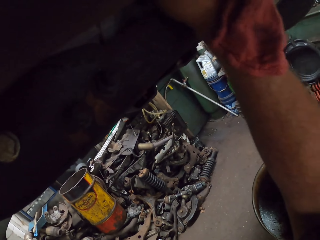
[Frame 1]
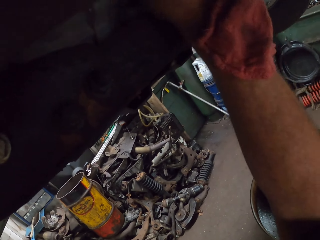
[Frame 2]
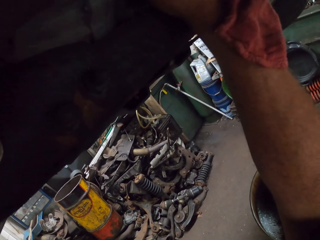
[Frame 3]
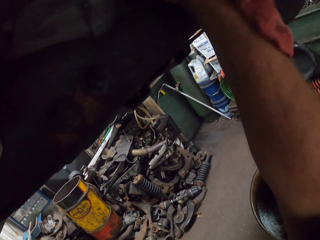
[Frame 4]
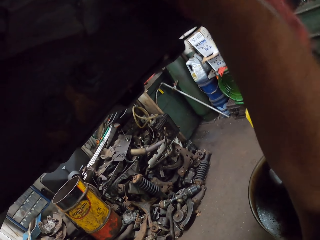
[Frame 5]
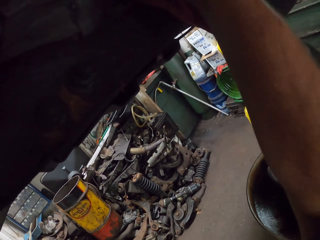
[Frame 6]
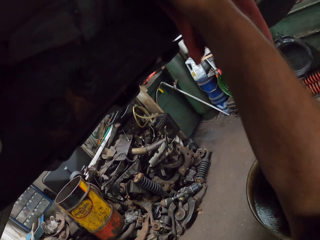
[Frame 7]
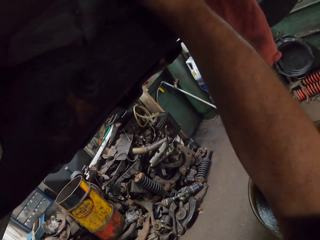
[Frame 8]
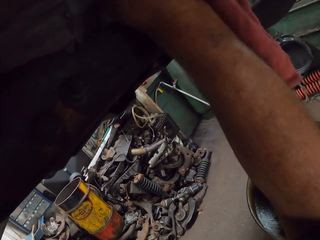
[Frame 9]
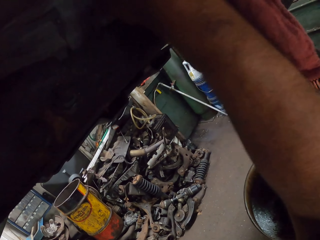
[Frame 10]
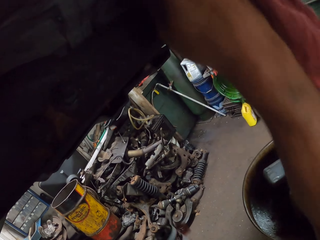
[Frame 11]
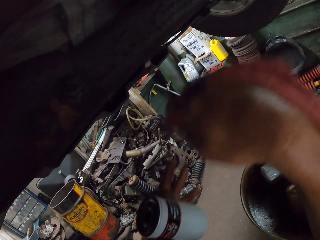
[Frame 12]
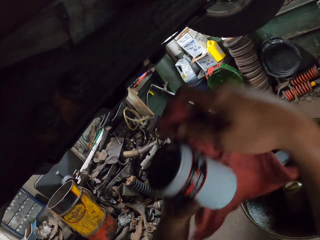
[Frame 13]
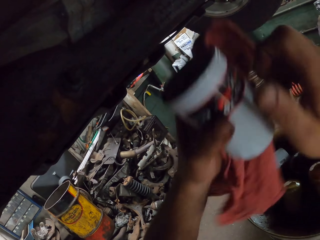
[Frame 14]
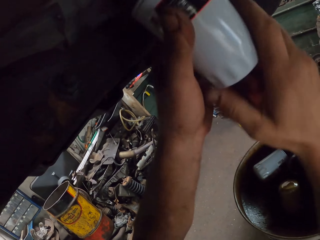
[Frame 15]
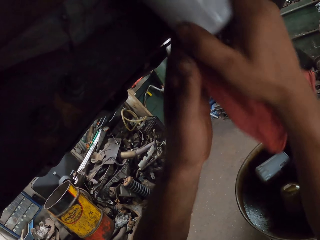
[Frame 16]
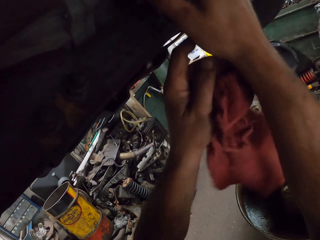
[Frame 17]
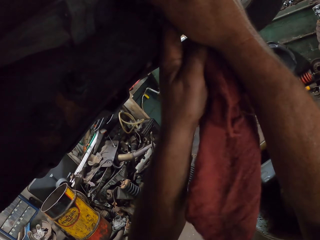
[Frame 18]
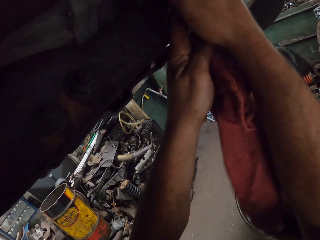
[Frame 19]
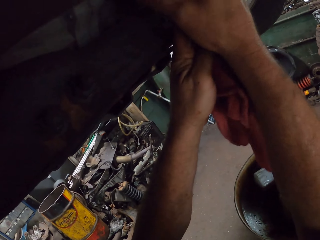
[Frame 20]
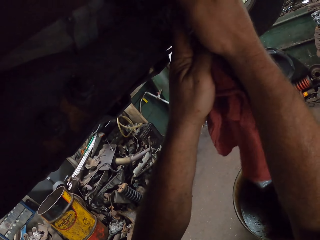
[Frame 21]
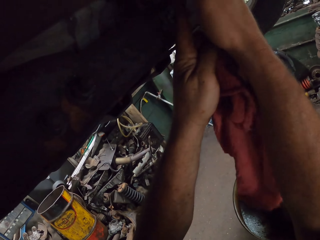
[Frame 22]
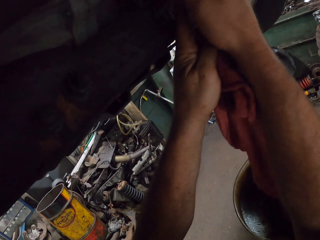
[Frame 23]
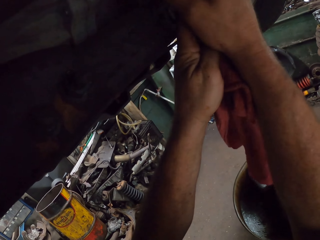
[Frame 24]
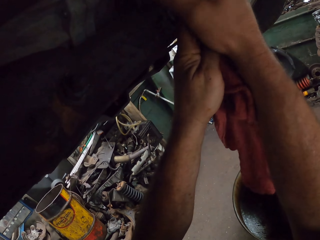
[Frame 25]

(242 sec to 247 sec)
The camera wearer wipes the oil filter cap place. They fix the vehicle. They insert the oil filter cap.

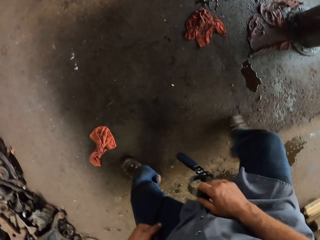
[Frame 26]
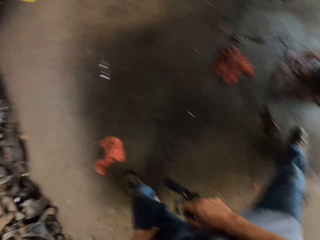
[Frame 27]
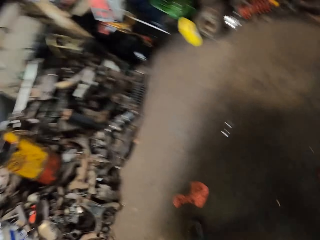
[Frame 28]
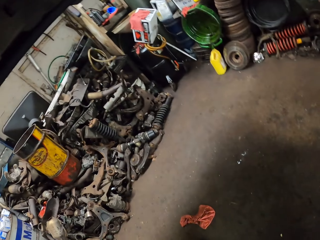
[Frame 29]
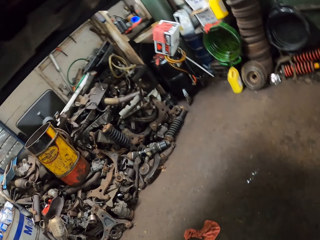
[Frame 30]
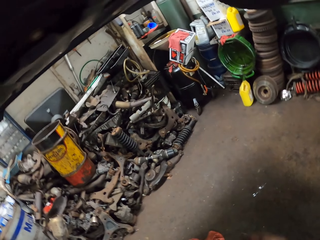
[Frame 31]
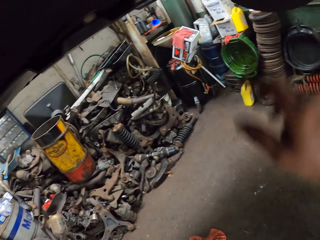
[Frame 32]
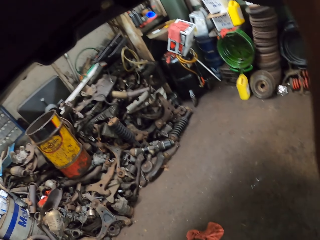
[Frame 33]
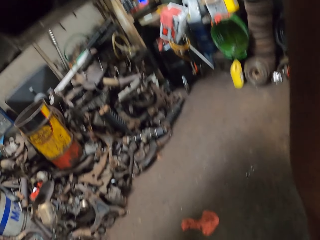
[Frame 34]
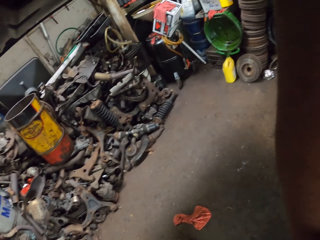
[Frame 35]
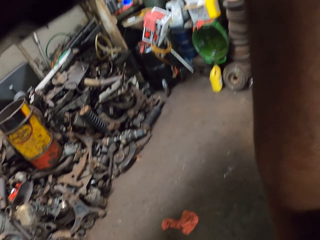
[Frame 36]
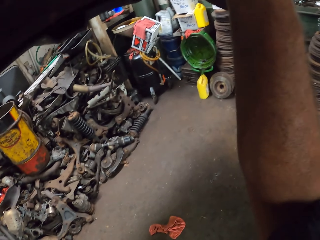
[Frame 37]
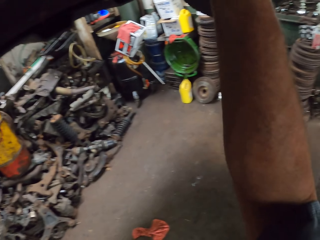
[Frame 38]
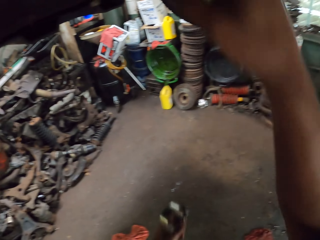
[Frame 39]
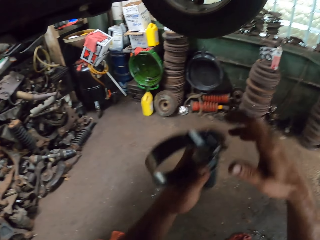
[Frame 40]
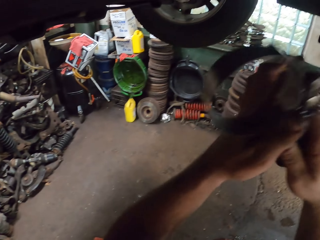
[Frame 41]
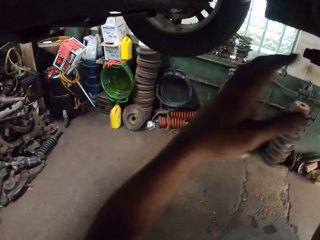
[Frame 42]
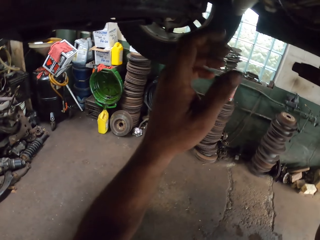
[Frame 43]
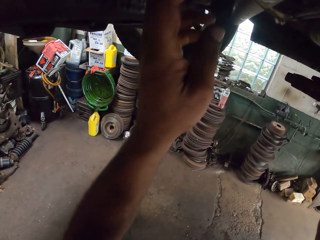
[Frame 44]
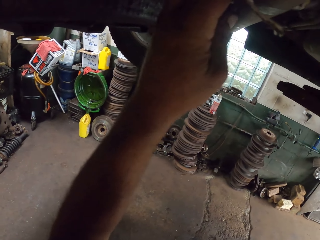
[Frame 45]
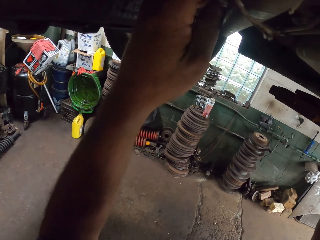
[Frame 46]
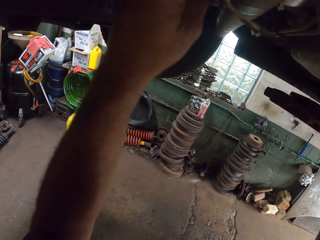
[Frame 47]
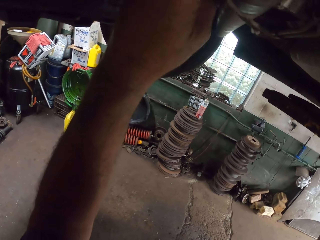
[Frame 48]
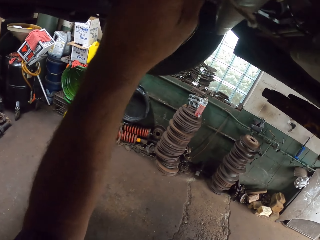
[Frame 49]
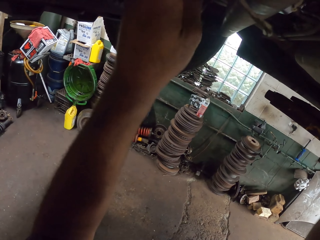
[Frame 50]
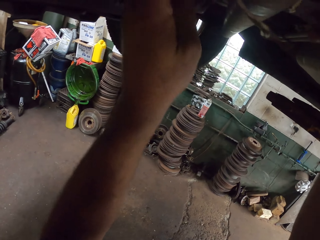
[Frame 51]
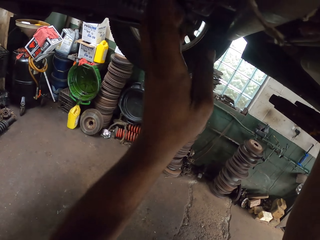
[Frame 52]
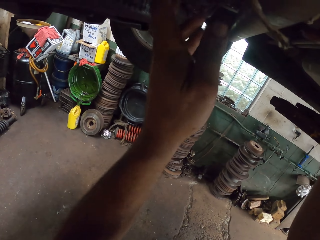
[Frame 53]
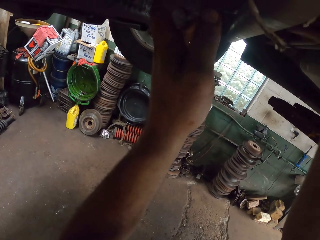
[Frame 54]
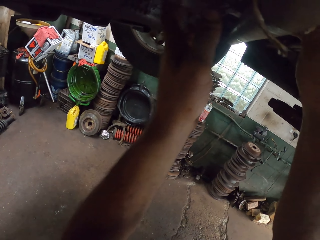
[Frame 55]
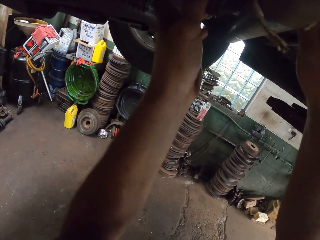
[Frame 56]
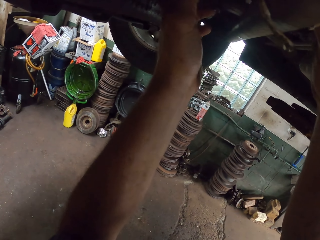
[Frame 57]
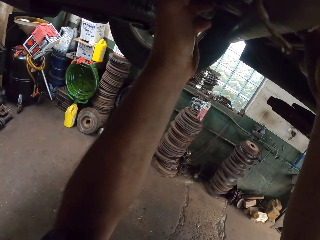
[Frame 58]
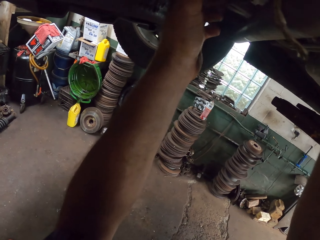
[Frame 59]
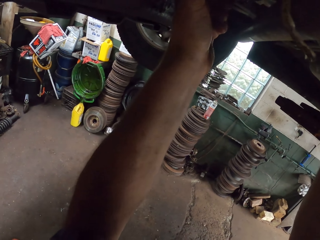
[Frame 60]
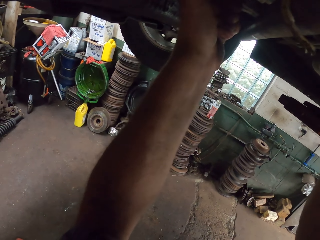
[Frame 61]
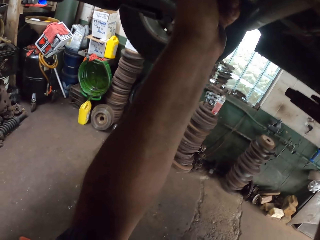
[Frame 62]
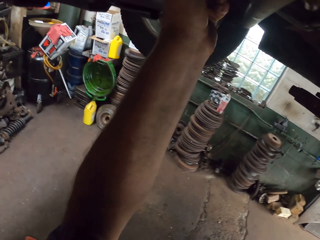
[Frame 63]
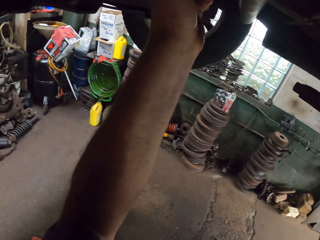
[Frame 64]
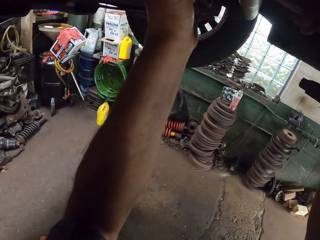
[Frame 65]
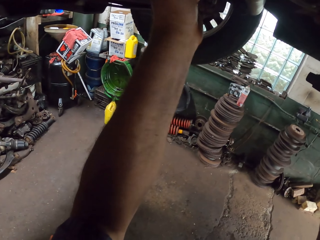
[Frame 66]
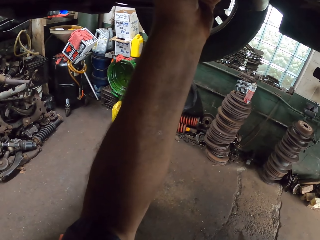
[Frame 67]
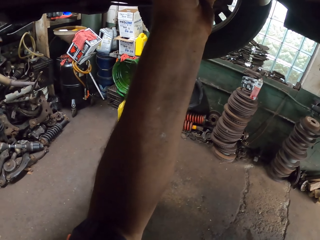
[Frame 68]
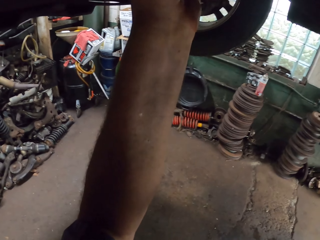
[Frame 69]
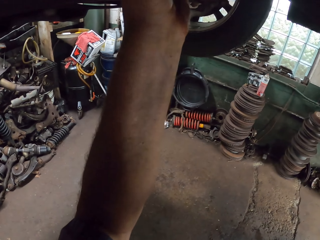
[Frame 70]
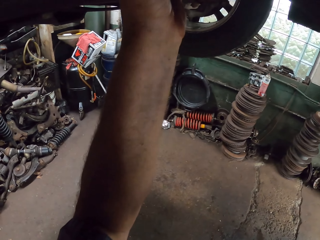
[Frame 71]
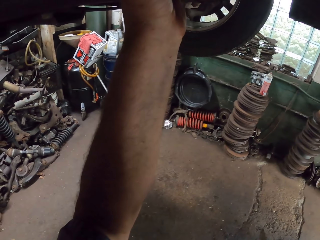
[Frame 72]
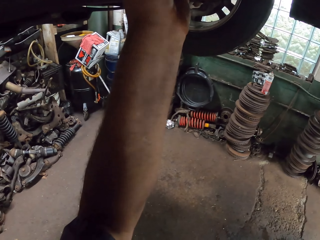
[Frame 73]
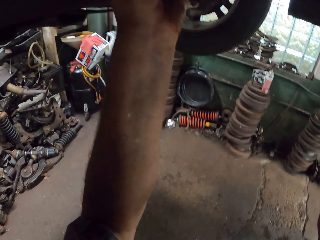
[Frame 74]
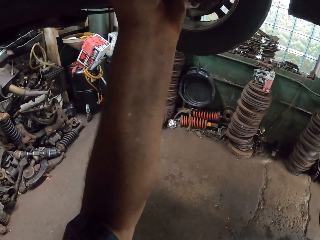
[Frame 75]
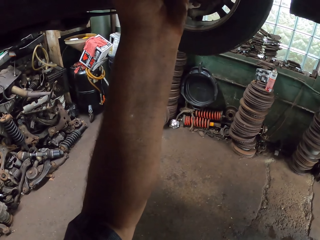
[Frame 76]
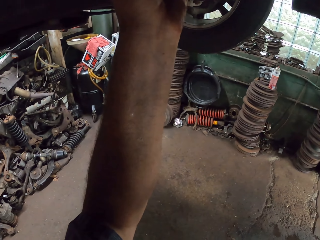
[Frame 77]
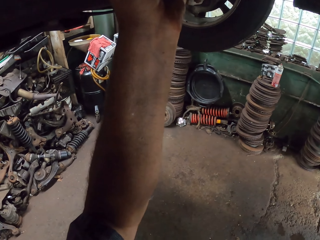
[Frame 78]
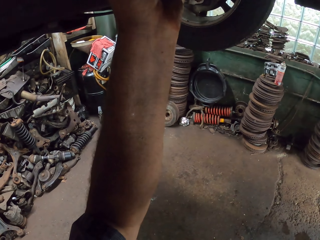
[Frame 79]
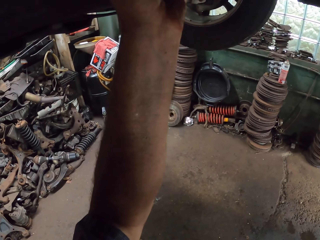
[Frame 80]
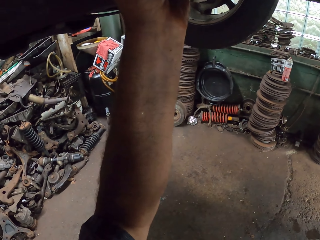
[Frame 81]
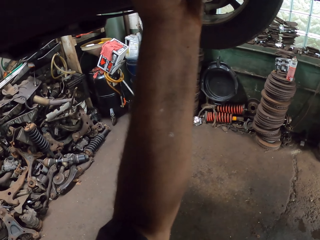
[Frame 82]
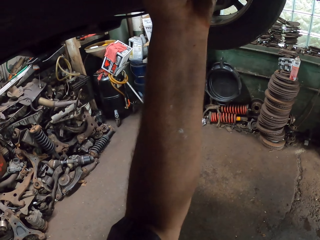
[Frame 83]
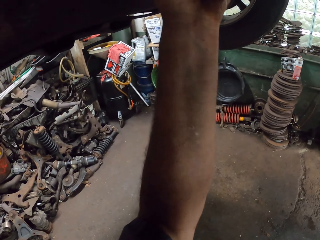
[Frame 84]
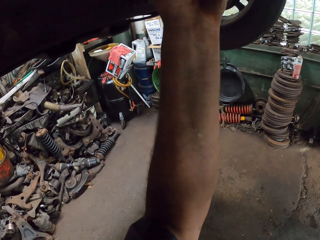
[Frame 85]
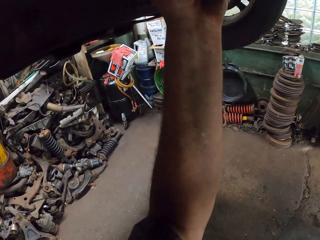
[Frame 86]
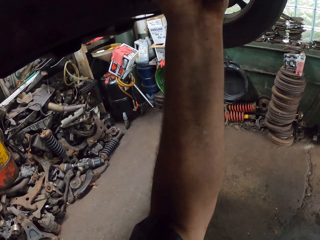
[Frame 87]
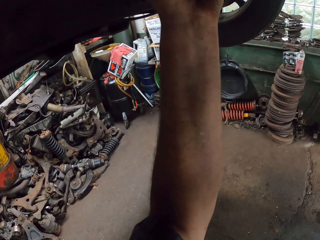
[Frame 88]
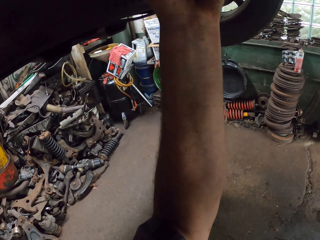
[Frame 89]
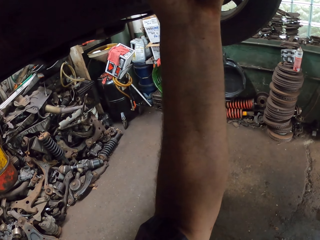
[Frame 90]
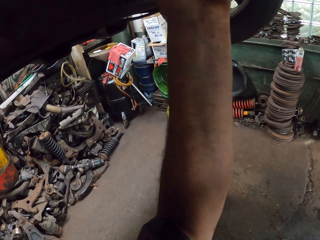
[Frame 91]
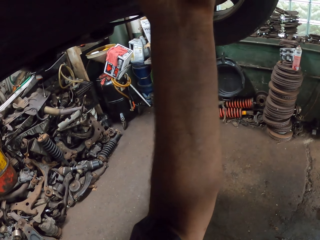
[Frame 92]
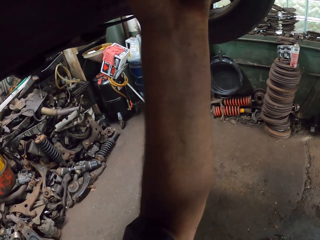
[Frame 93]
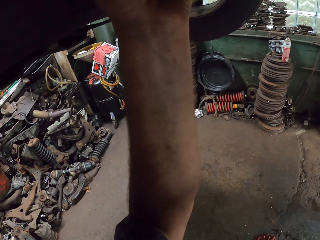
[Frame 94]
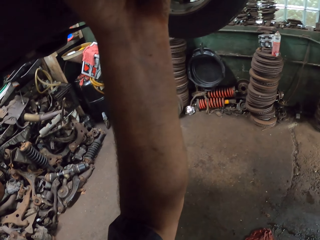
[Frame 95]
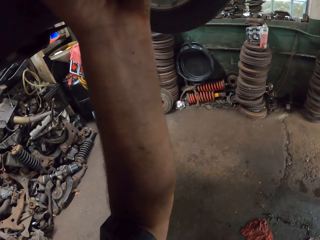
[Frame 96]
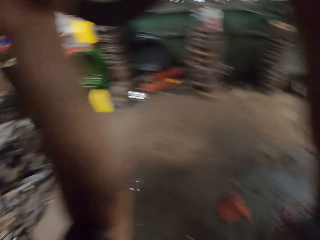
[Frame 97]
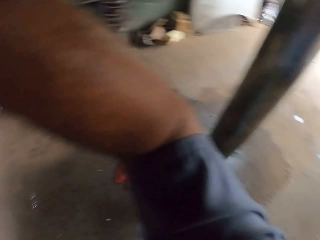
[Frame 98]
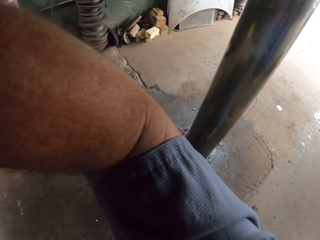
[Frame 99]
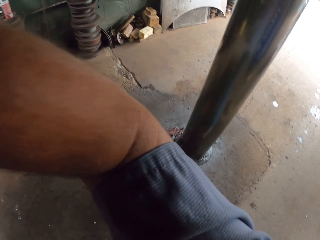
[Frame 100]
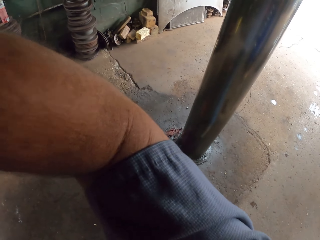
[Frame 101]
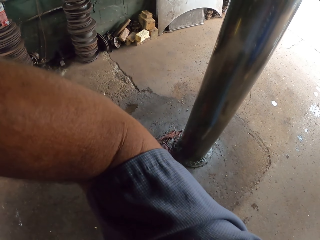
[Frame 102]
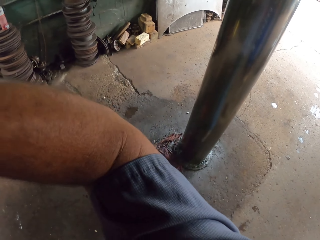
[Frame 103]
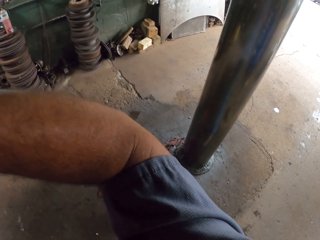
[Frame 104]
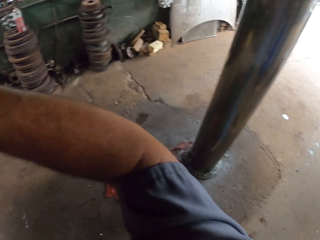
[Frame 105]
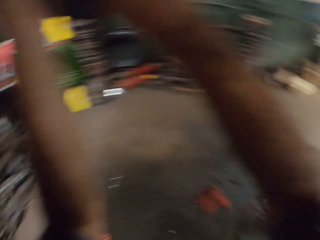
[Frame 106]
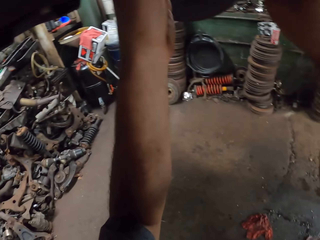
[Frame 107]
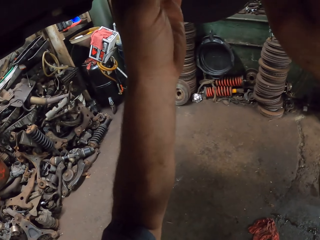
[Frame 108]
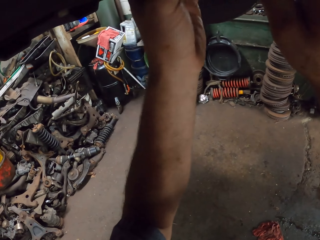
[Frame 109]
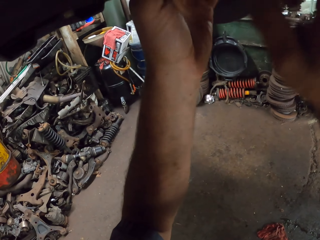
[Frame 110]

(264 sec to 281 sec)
The camera wearer tightens the oil filter cap with an oil filter wrench. They fix the vehicle.
